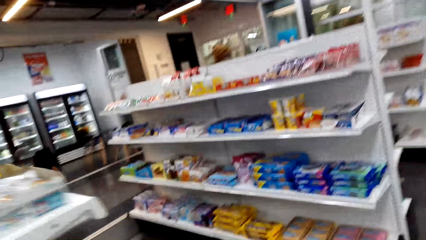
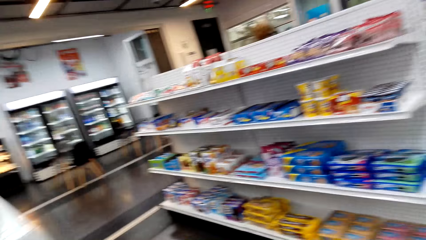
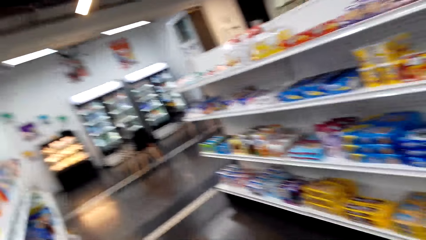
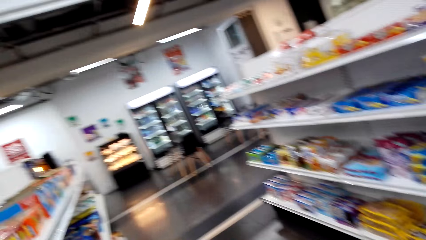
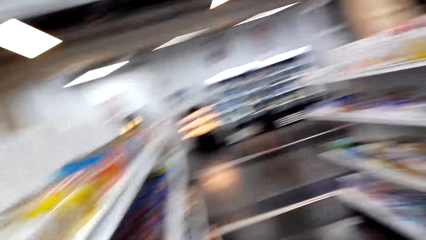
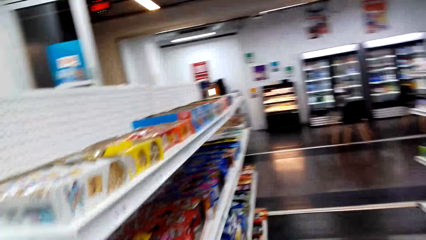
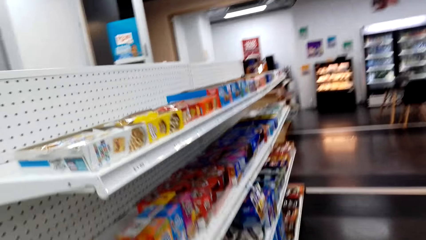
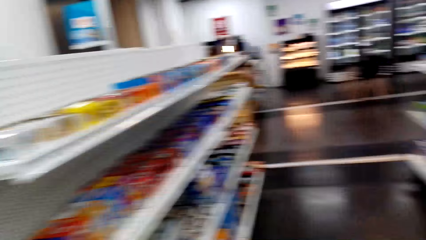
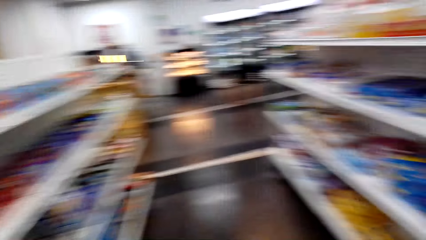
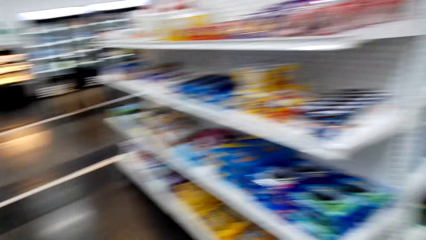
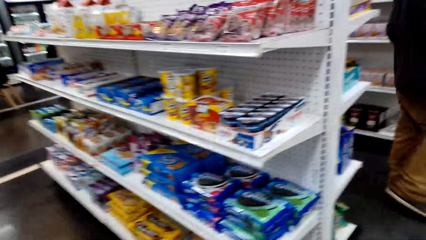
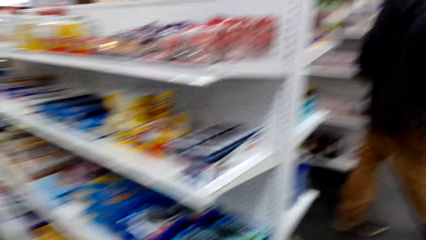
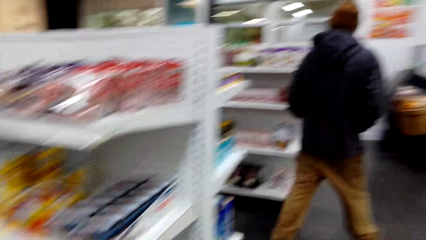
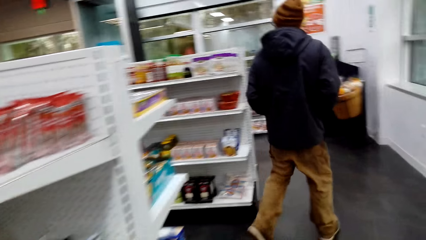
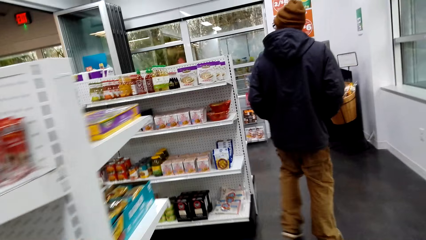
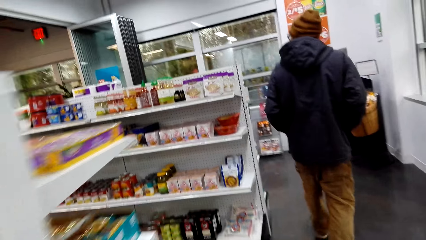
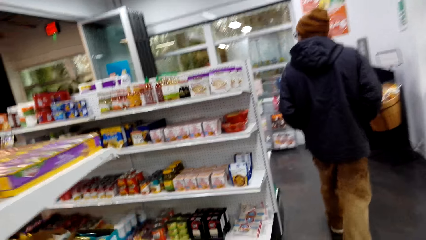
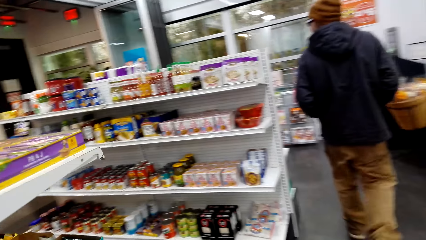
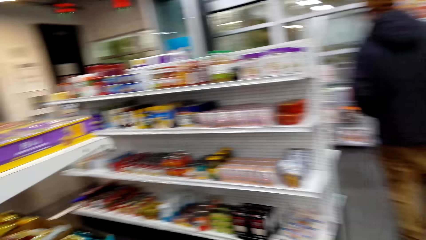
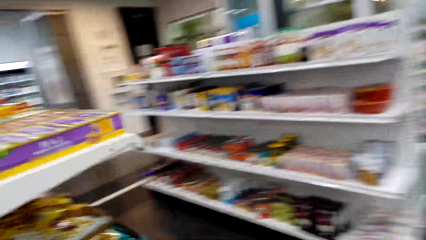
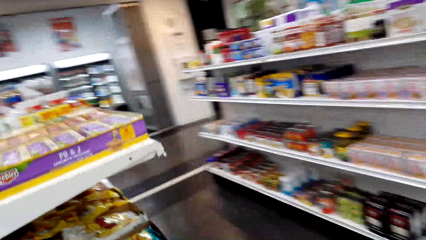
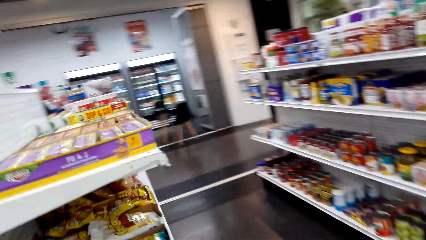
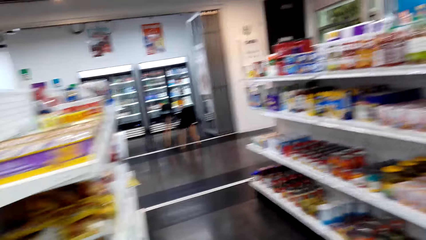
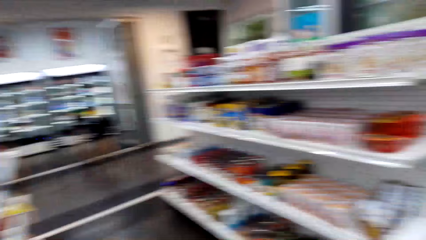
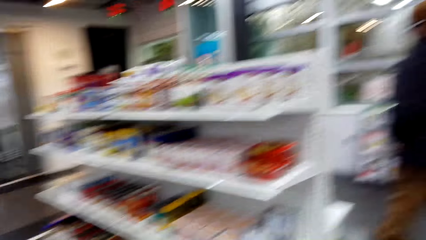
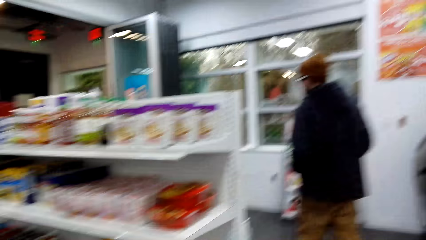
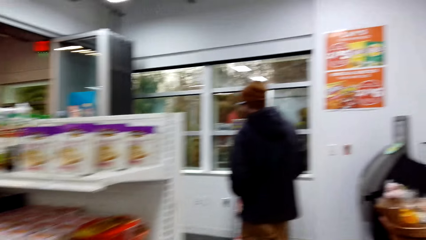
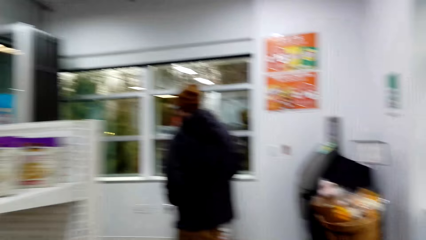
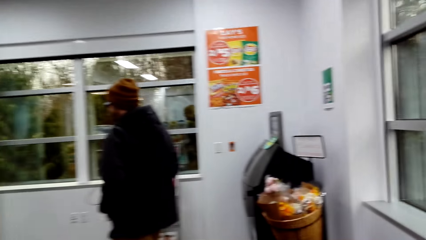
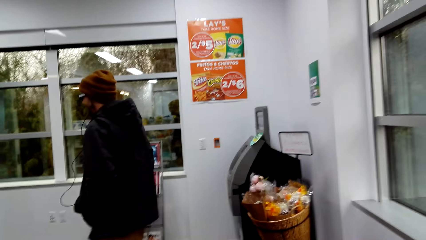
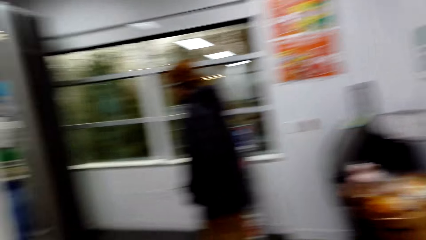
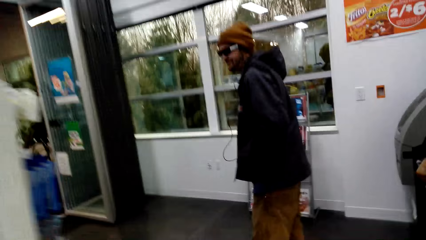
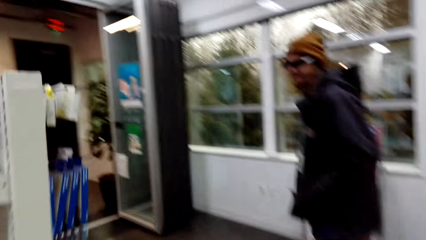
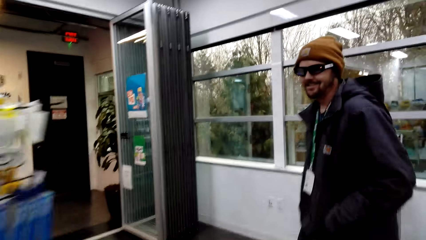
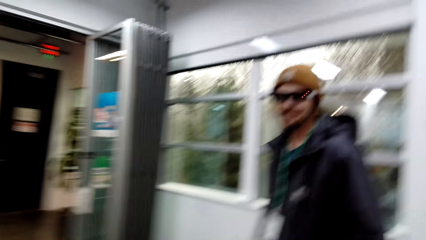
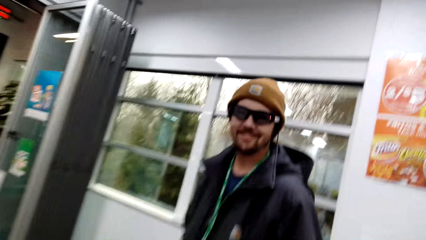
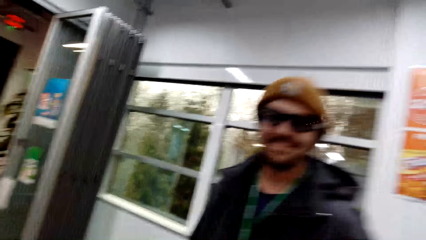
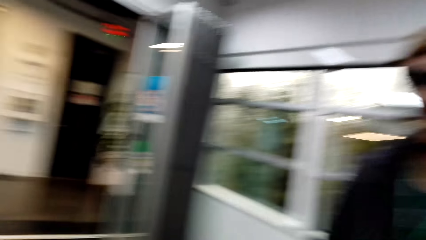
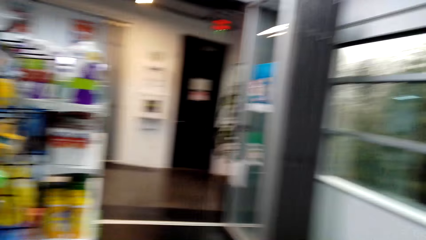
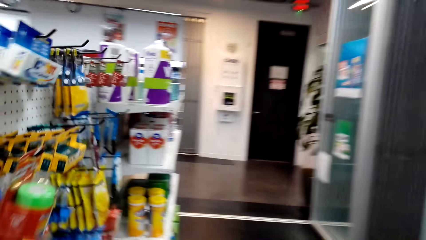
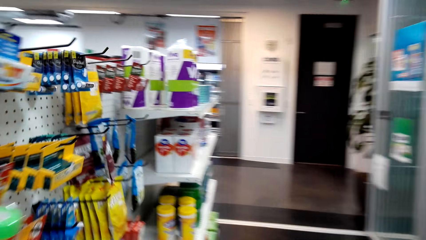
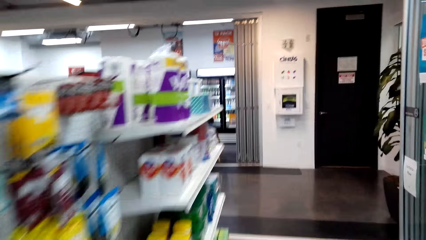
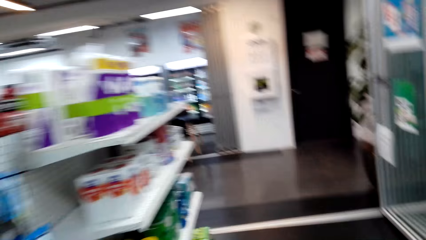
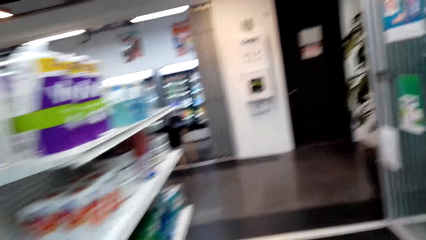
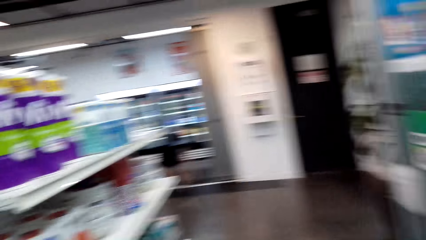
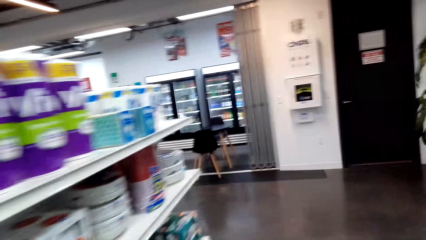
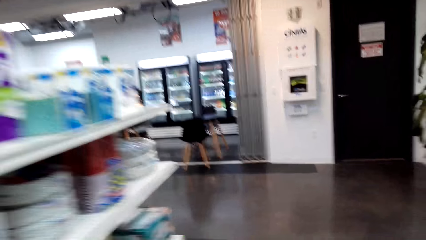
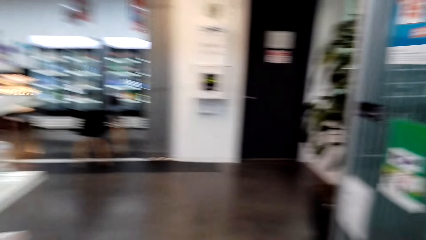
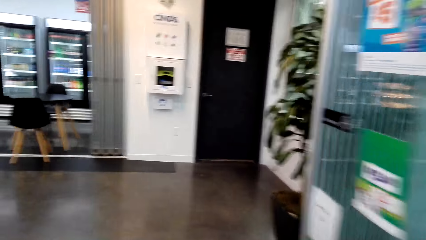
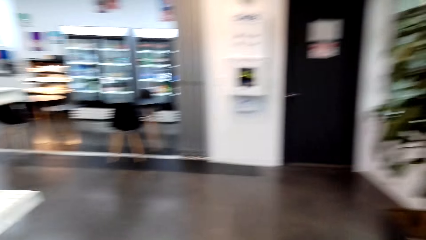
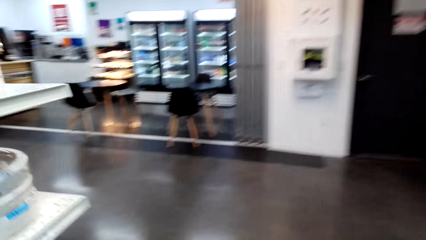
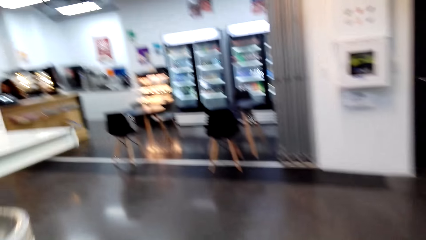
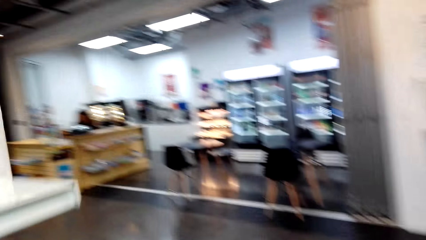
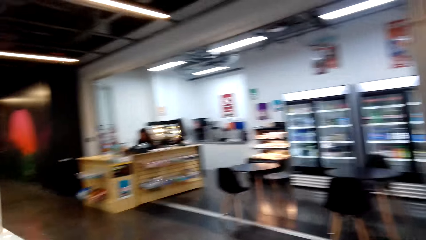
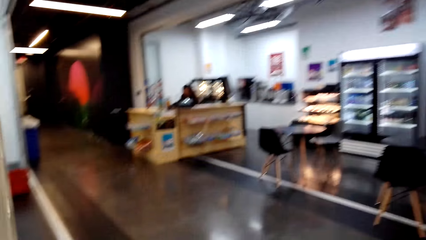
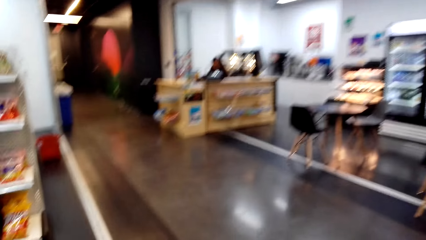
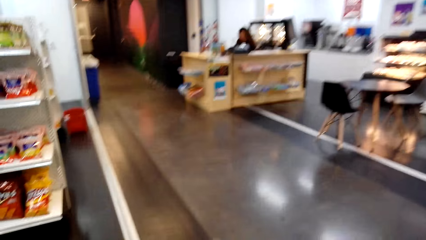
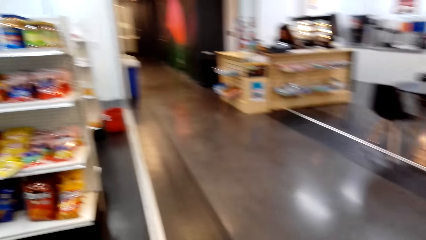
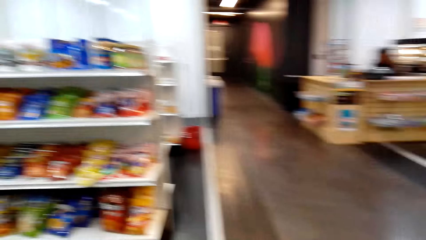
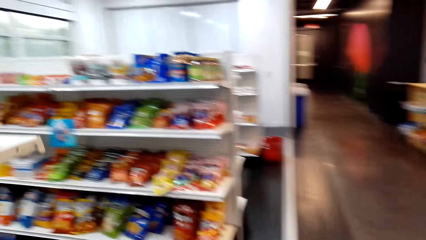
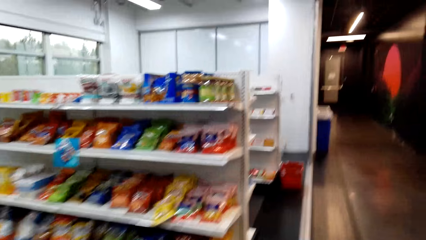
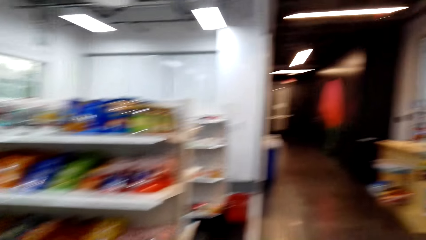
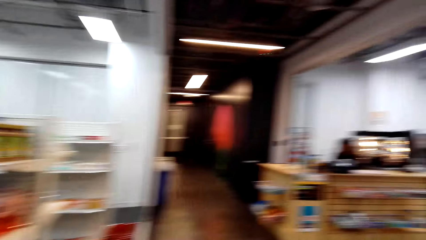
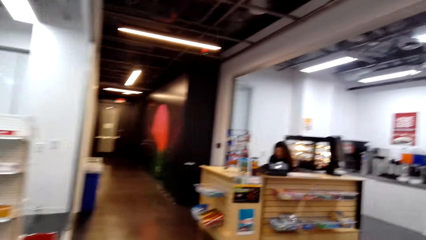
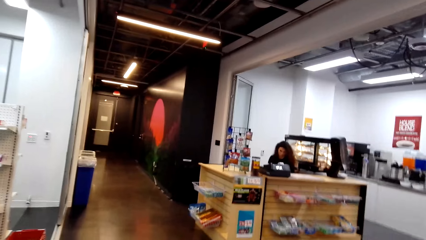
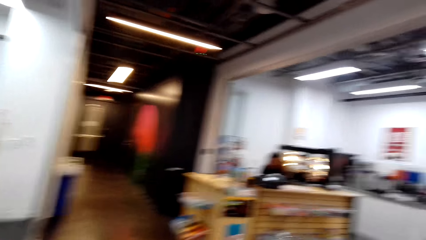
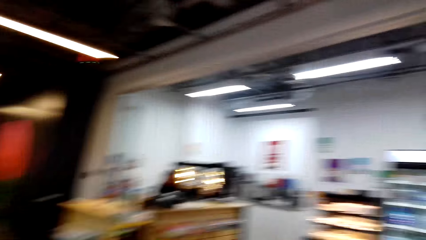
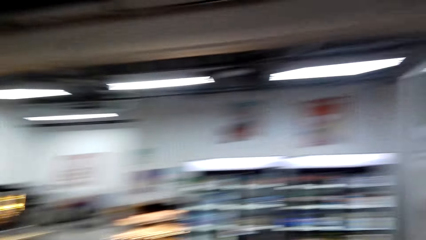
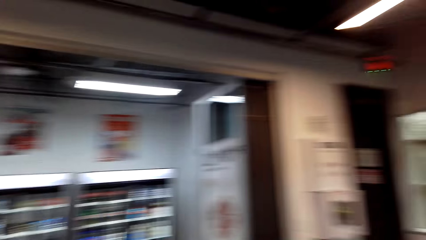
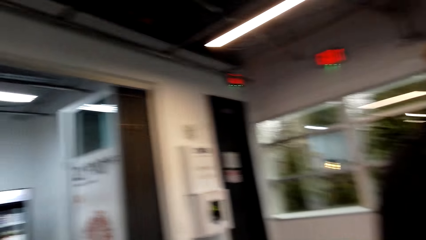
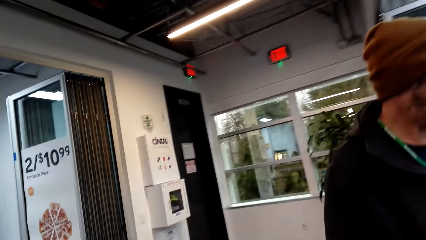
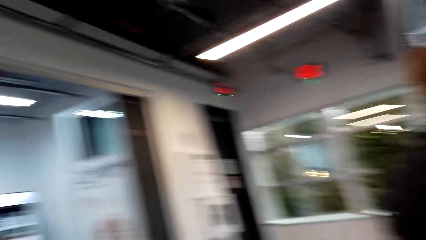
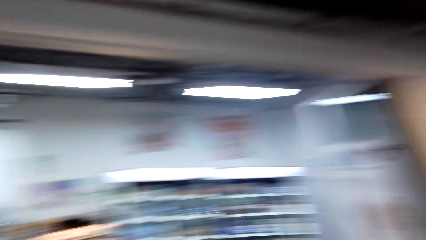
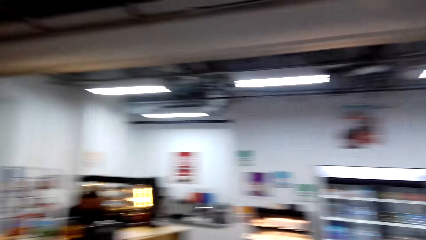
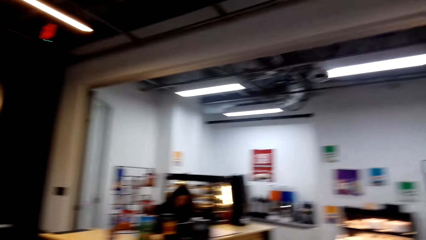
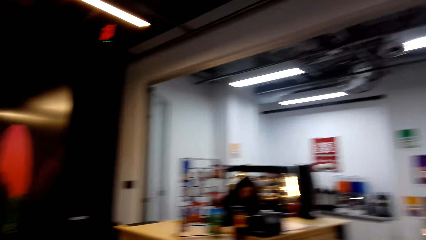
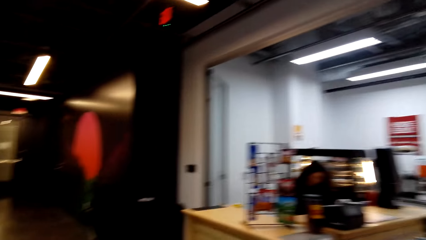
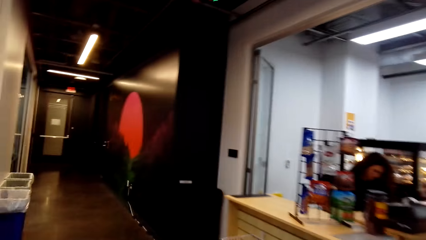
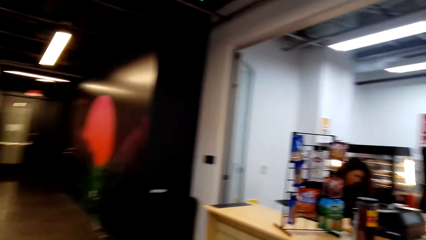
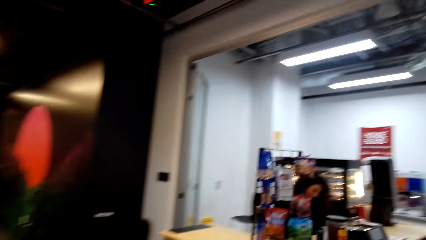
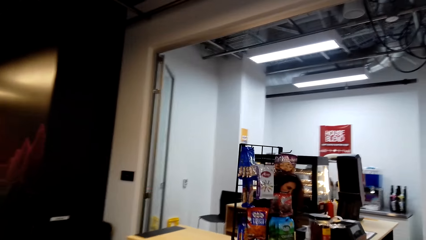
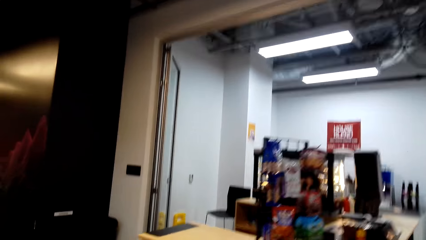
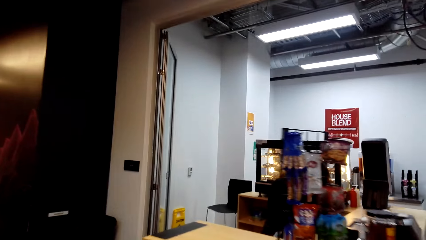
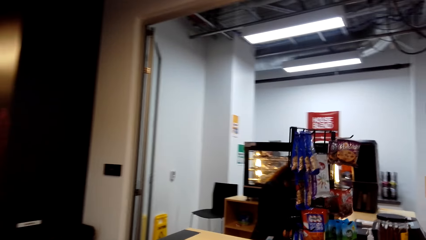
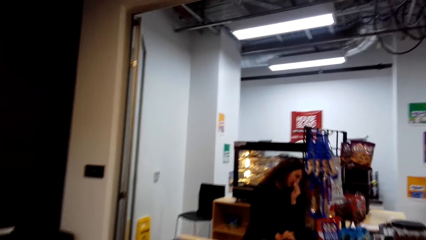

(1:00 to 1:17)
The camera wearer walks around the store shelf. The man walks around. The camera wearer dialogues with the man. They walk around the store shelf.
